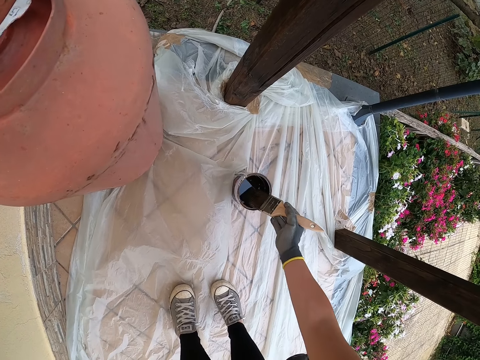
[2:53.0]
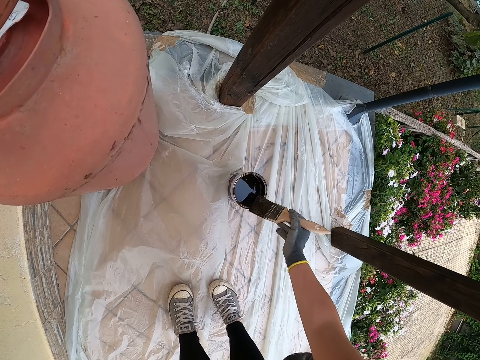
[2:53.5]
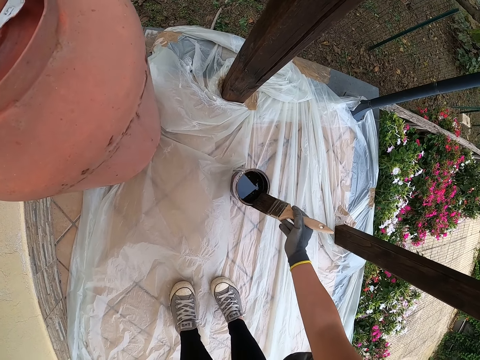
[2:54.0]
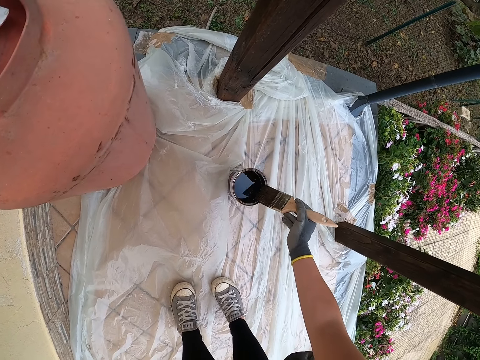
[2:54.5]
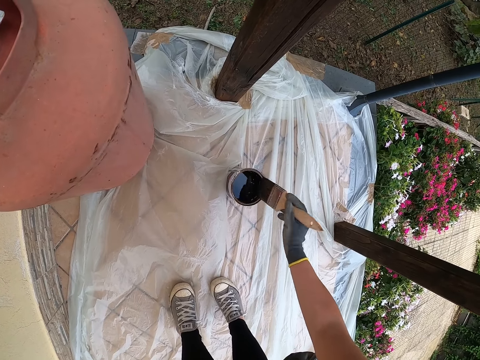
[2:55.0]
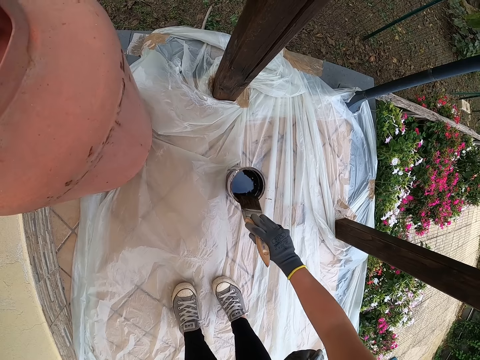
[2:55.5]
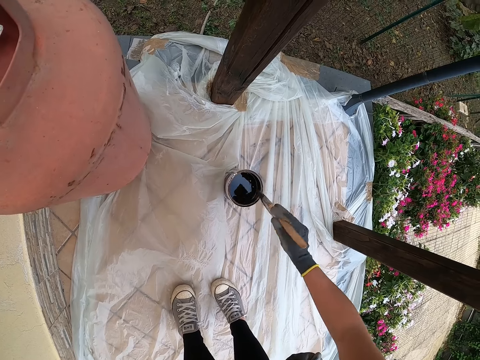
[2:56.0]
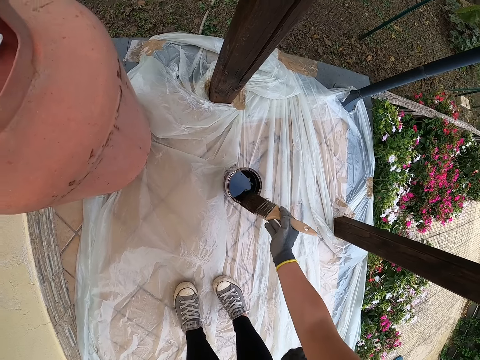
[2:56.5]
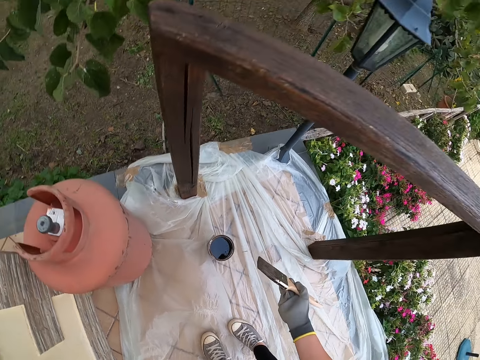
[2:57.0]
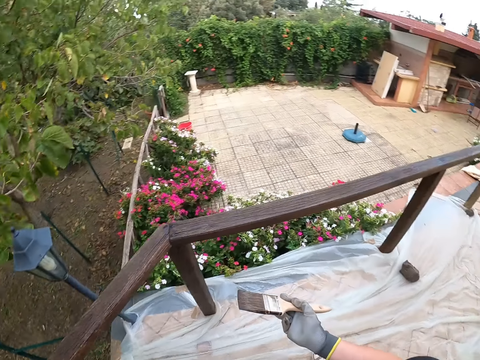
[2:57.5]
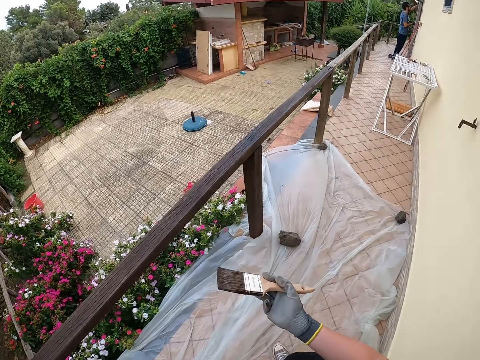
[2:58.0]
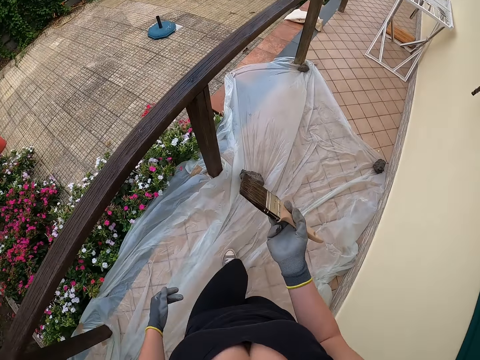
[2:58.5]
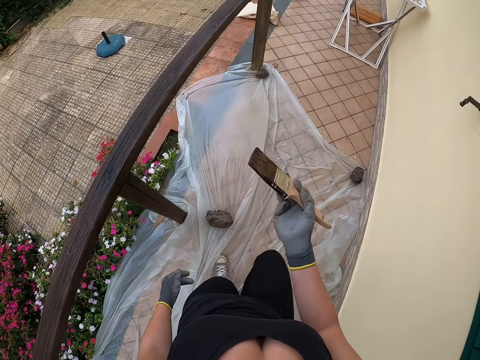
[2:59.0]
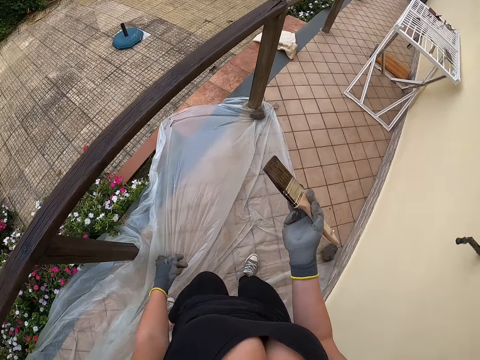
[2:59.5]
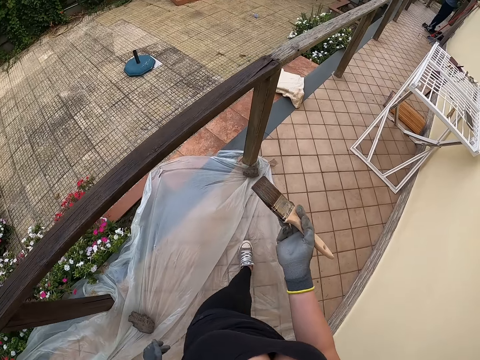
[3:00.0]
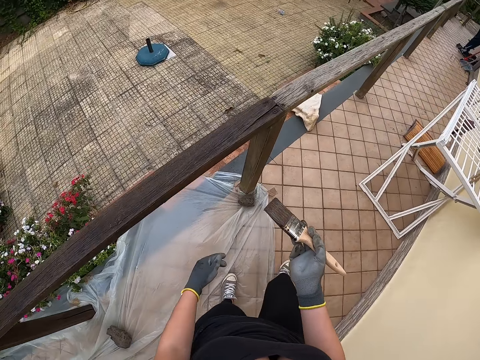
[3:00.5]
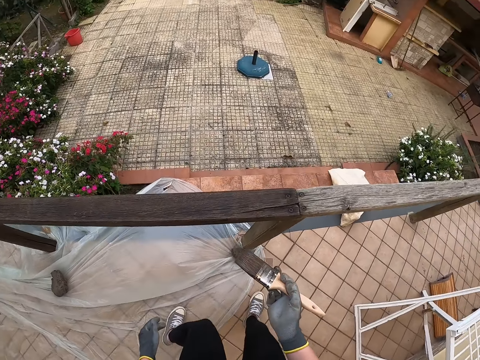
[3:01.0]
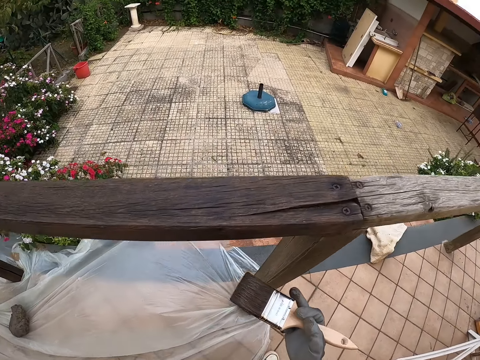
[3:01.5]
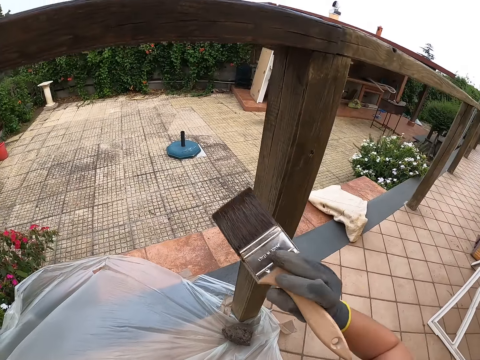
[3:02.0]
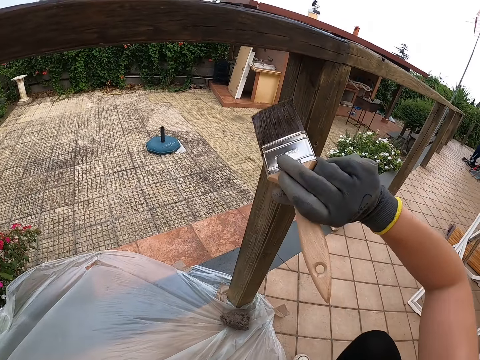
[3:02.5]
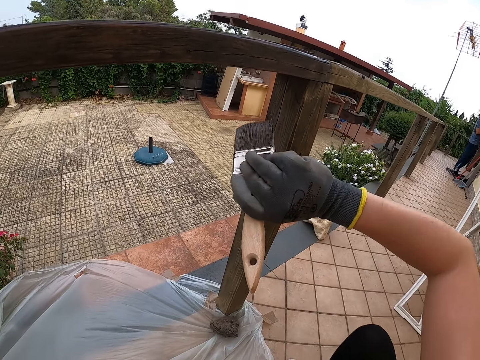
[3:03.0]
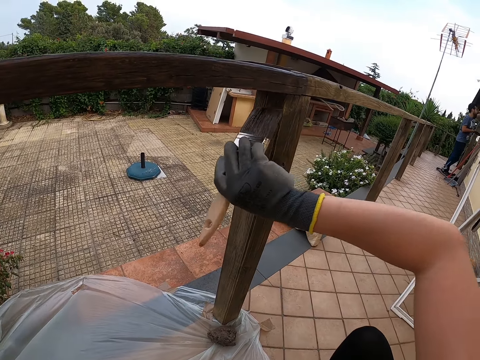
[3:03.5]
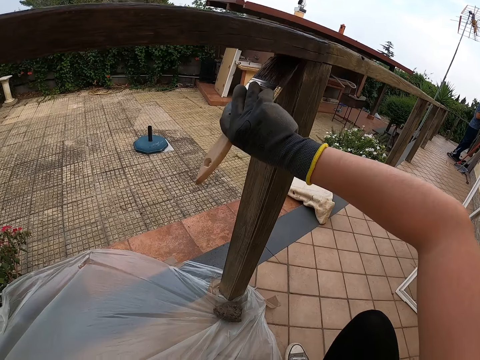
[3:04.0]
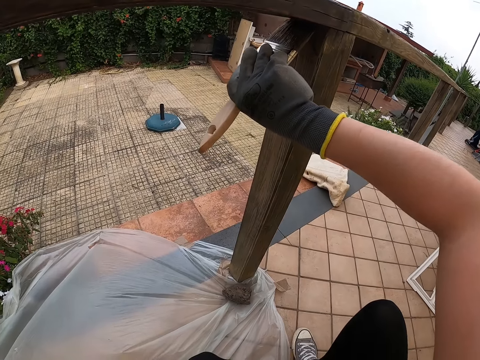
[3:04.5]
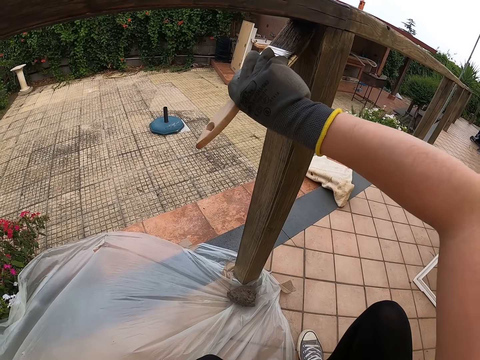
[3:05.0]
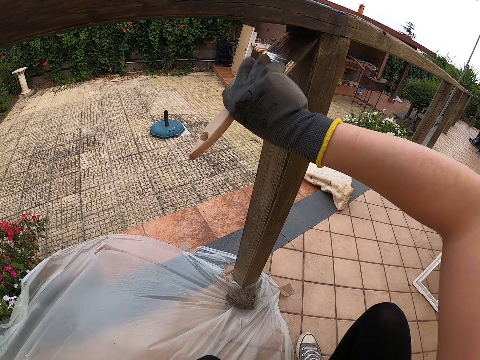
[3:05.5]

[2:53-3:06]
The camera wearer walks back to the post of the railing. They stop walking and squat. They paint the post of the railing with the brush.

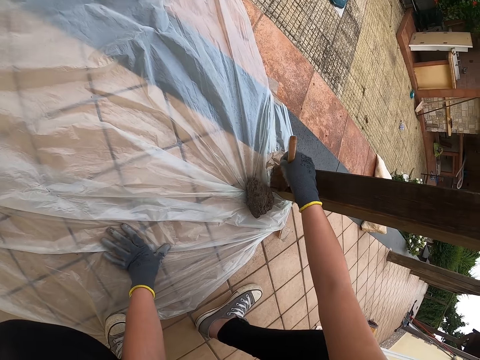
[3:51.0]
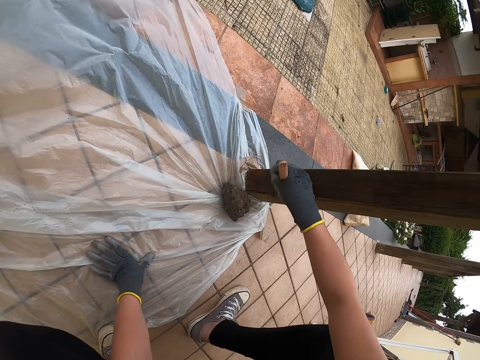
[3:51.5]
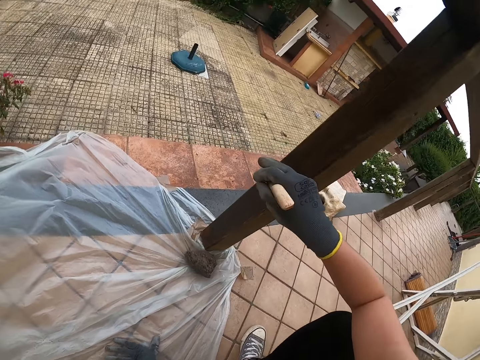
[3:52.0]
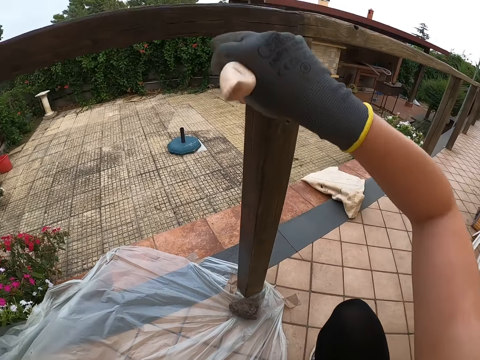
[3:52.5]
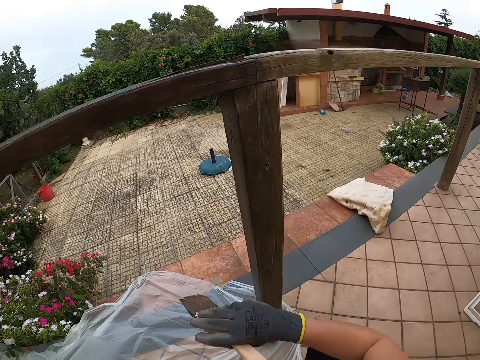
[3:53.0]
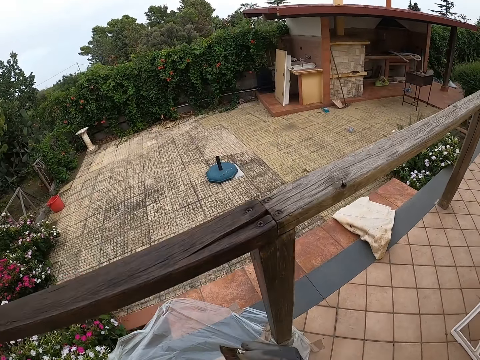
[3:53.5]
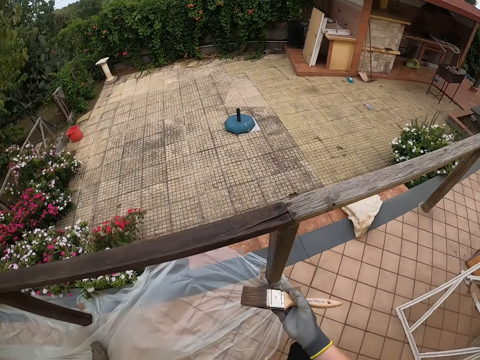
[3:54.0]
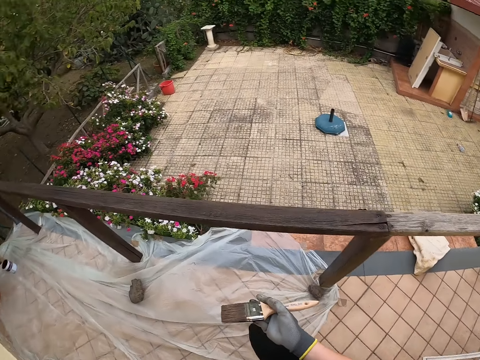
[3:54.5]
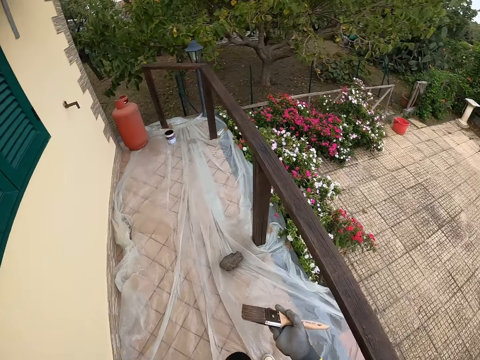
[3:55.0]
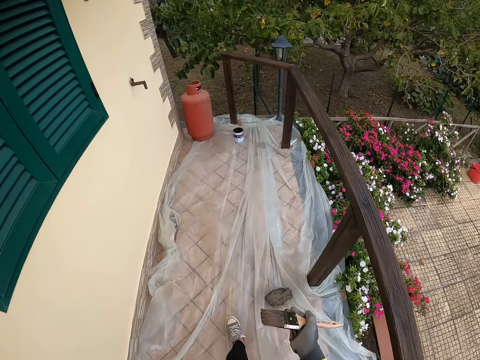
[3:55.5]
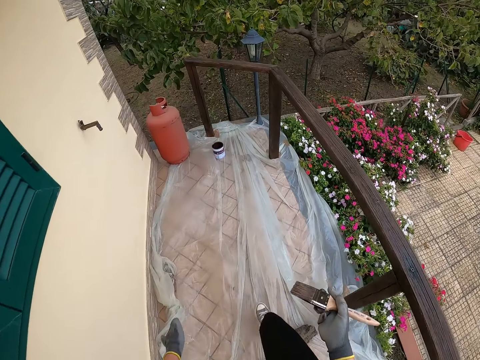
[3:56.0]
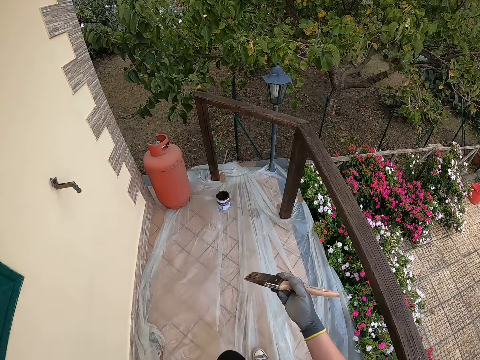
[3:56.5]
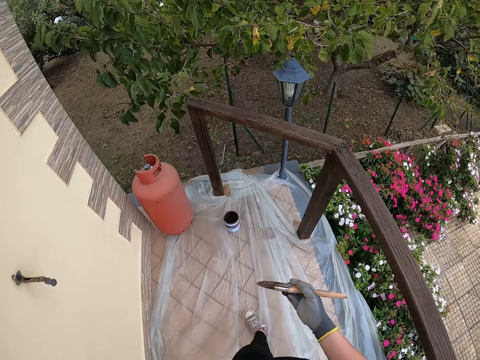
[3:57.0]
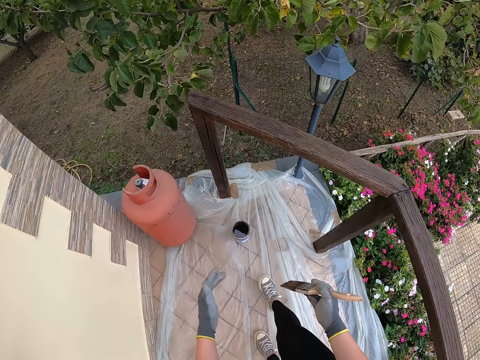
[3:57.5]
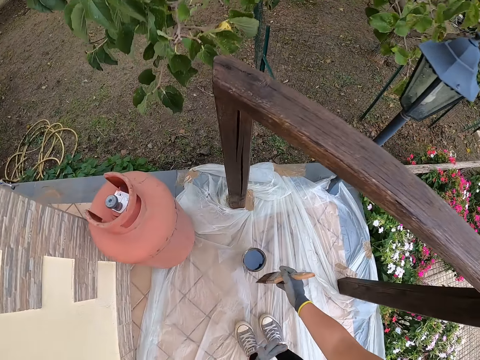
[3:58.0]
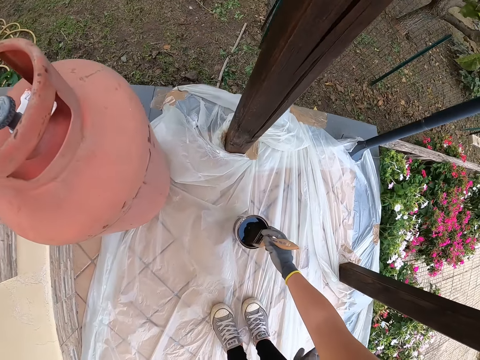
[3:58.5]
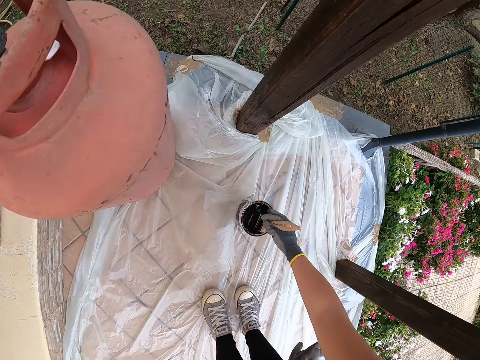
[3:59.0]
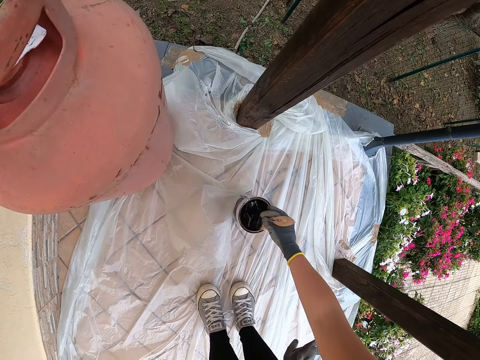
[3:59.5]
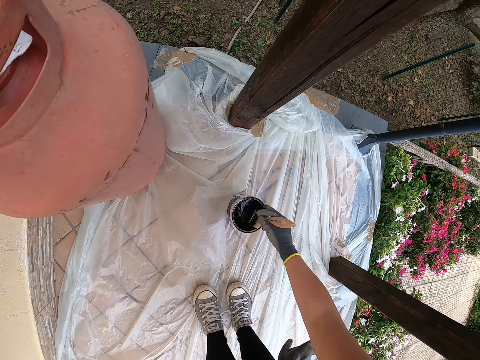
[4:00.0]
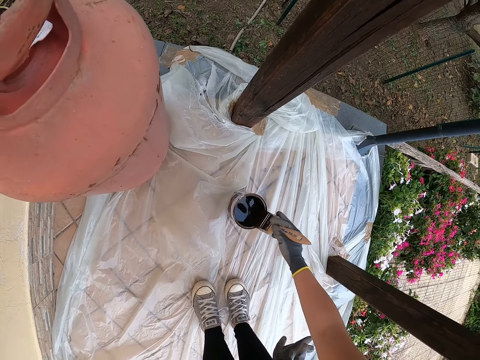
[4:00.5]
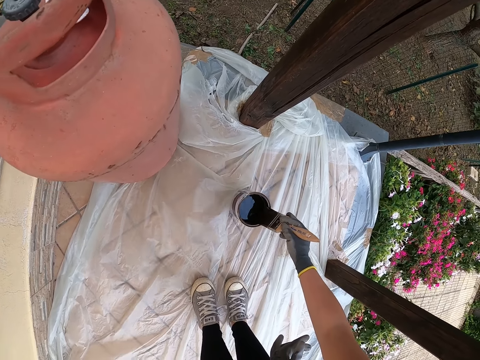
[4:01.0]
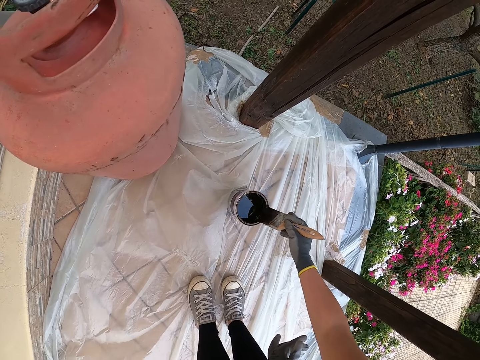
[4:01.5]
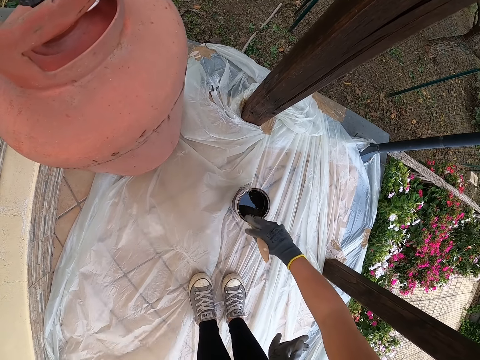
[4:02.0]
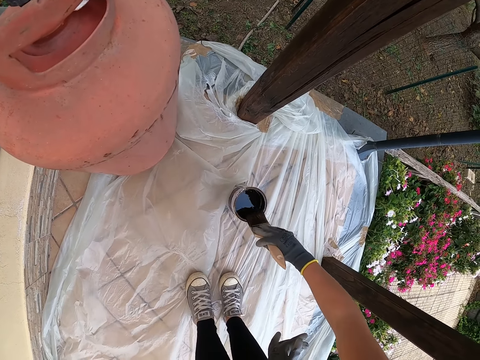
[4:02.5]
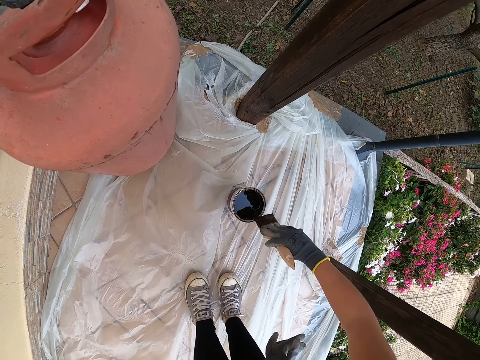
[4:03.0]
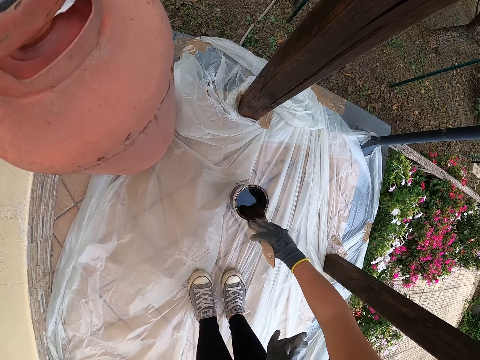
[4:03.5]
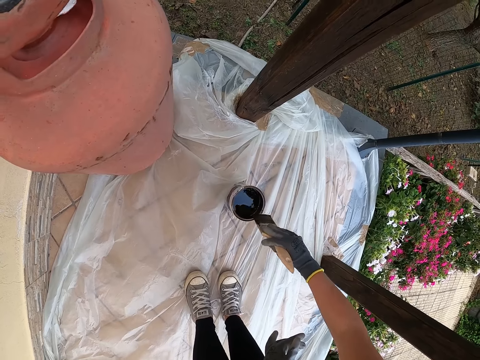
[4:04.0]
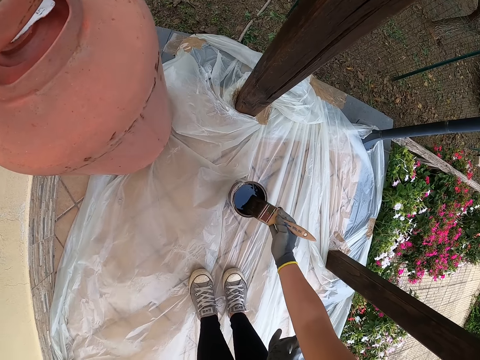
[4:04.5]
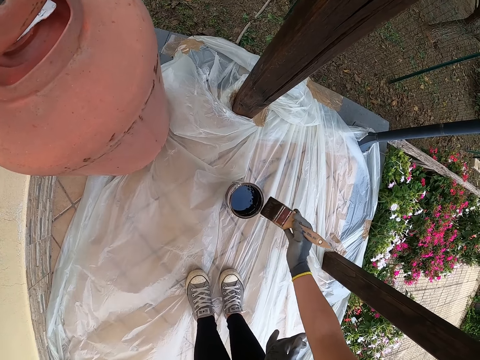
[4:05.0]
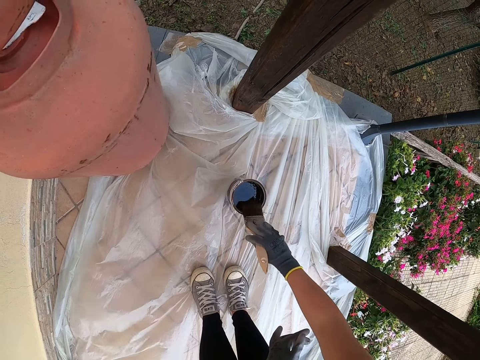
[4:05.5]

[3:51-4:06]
The camera wearer stops painting the post of the railing. They stand up. They walk along the corridor towards the container filled with paint. They stop walking. They dip the paint brush in the container of paint. They press the brush against the paint container. They take out the paint brush from the container. They drip off paint from the paint brush.
